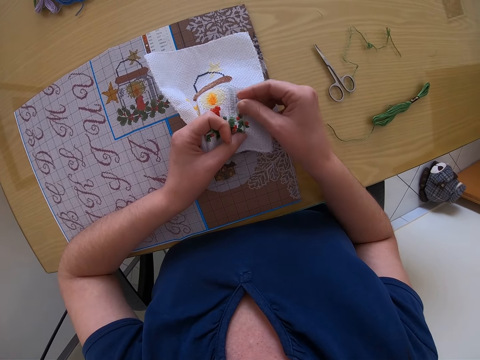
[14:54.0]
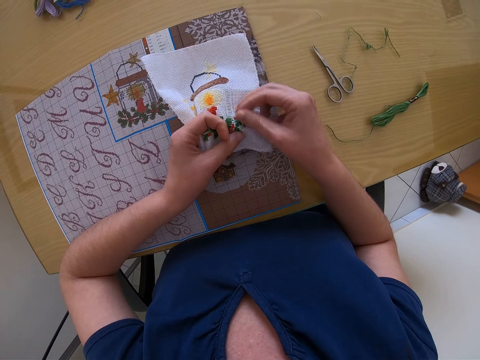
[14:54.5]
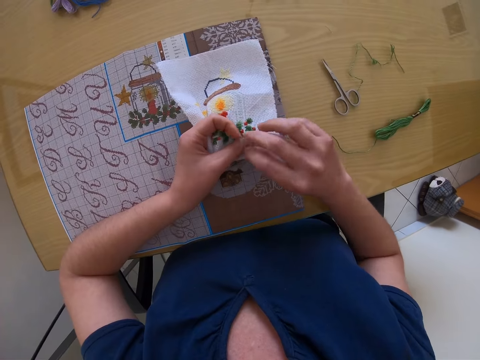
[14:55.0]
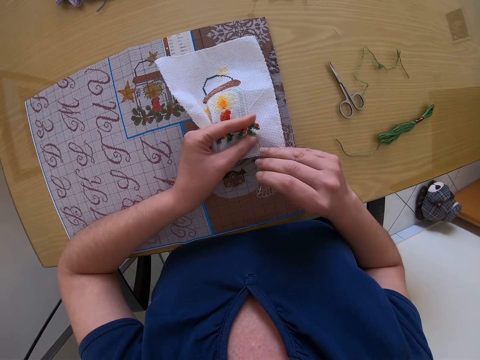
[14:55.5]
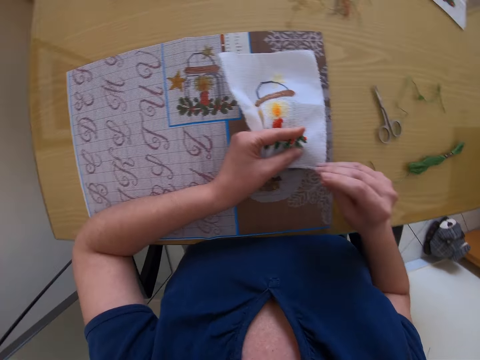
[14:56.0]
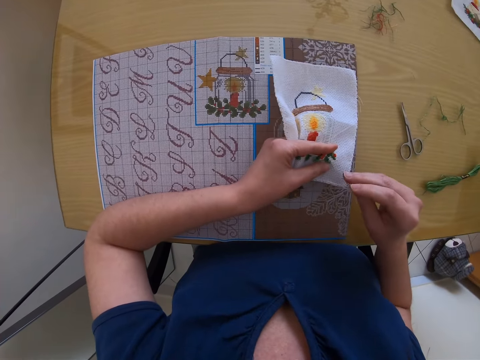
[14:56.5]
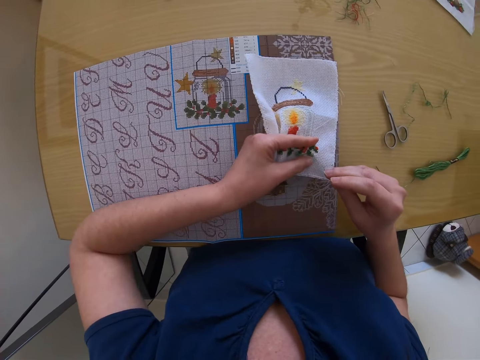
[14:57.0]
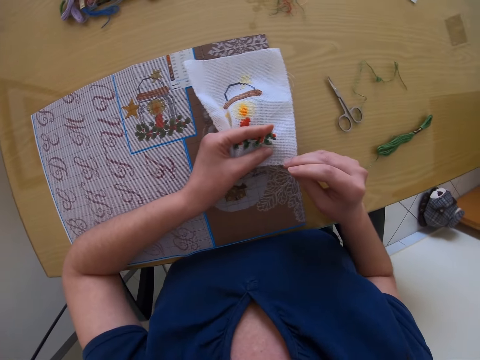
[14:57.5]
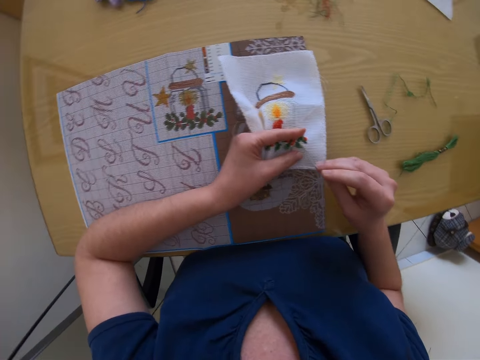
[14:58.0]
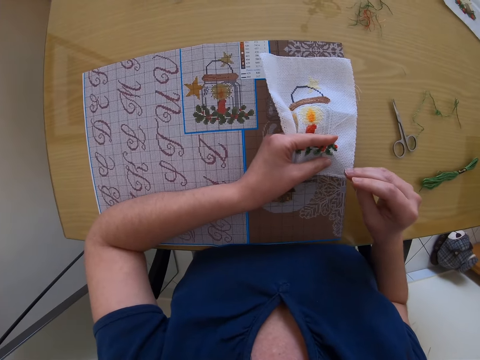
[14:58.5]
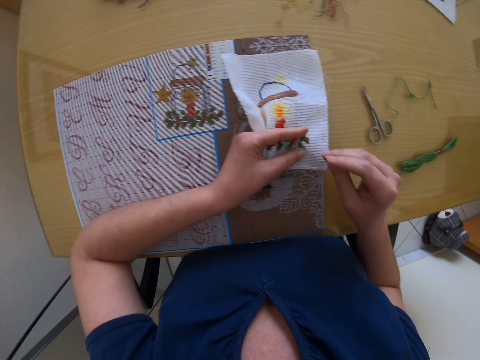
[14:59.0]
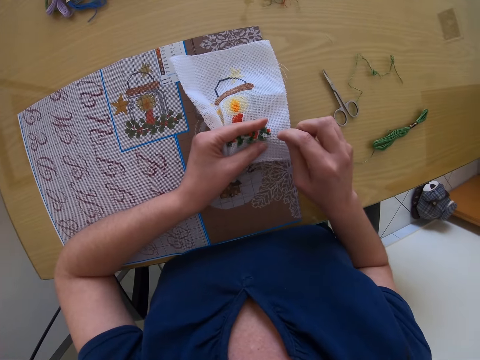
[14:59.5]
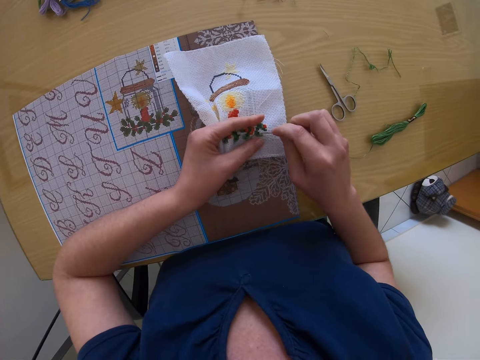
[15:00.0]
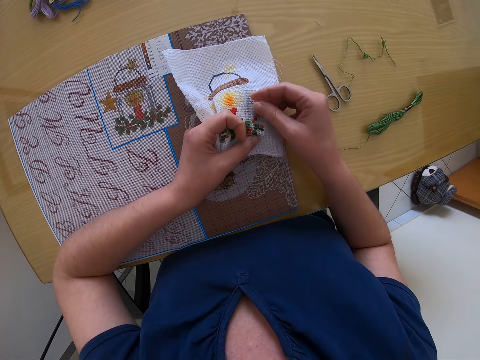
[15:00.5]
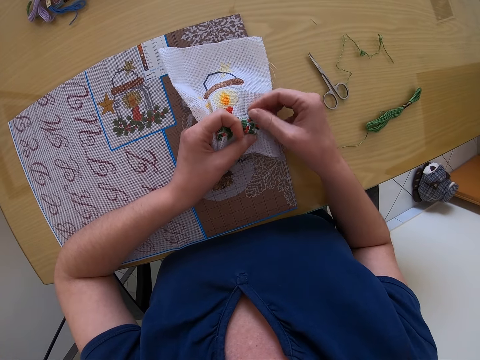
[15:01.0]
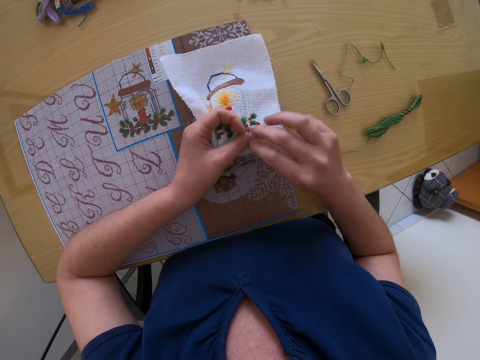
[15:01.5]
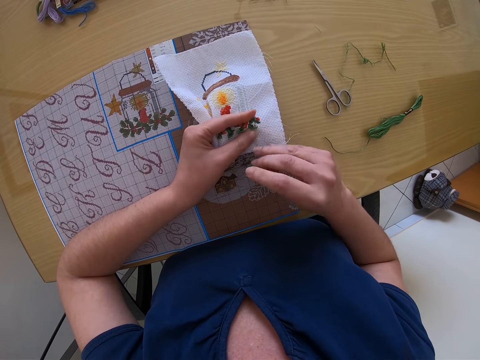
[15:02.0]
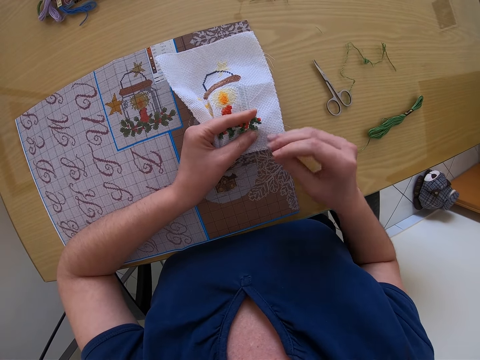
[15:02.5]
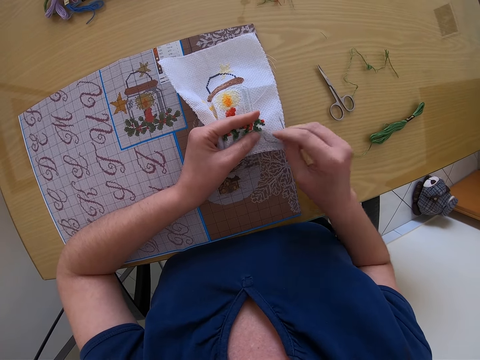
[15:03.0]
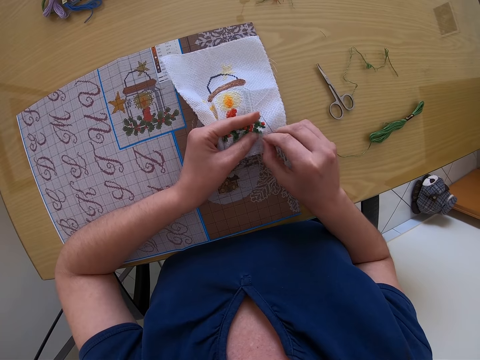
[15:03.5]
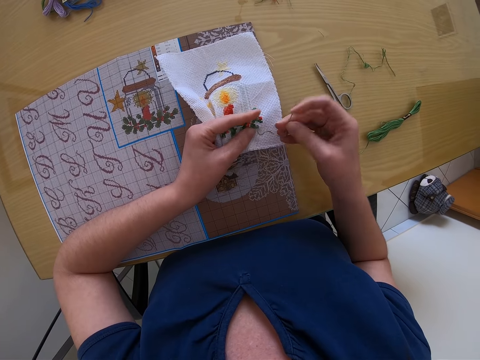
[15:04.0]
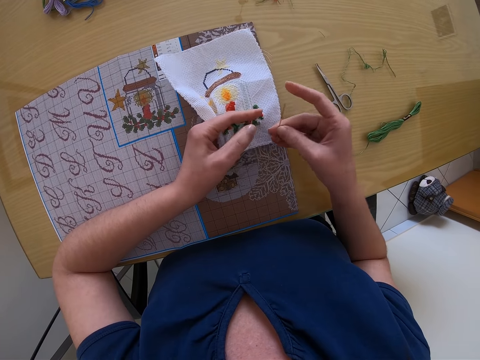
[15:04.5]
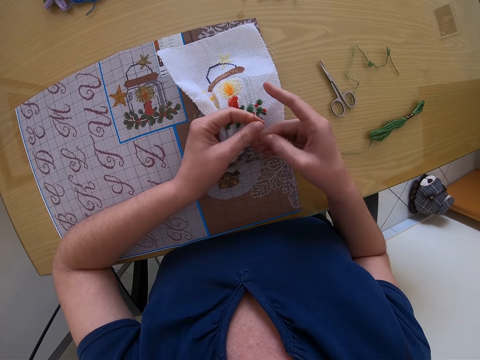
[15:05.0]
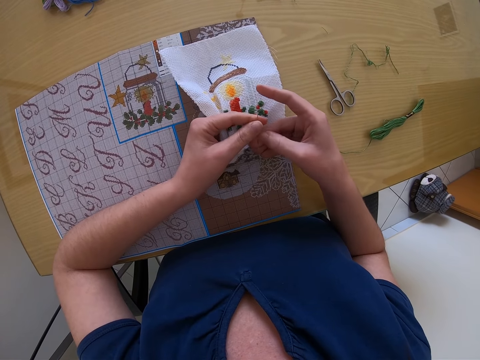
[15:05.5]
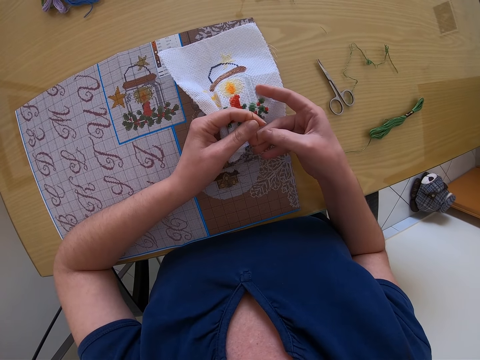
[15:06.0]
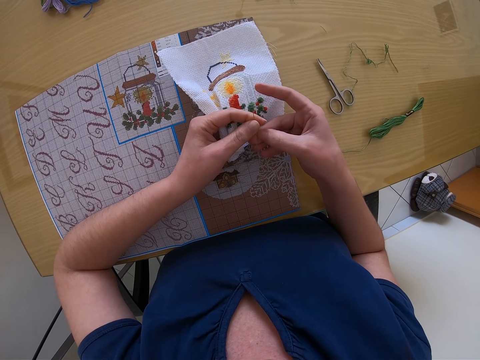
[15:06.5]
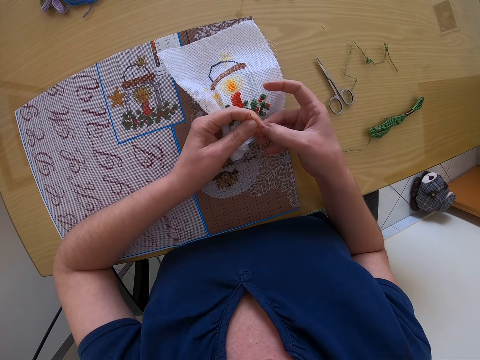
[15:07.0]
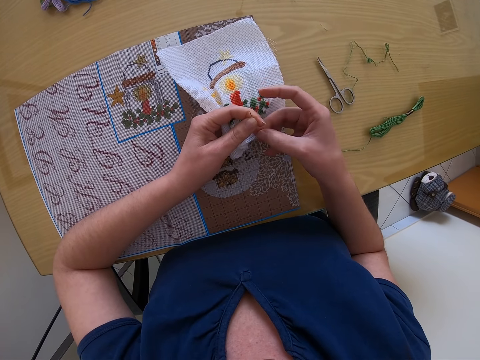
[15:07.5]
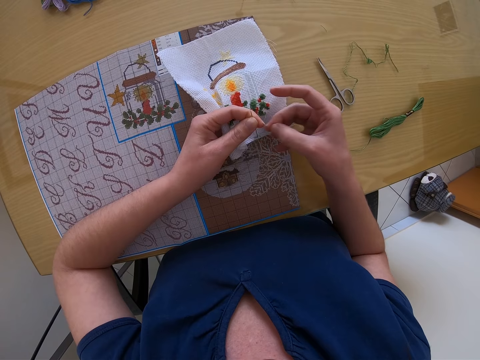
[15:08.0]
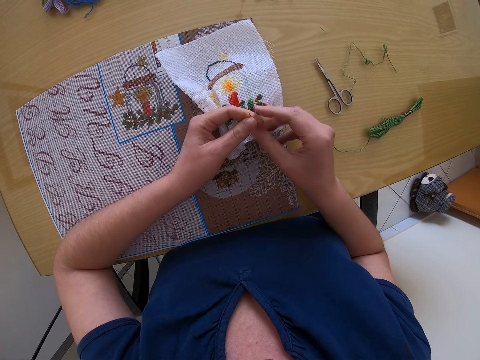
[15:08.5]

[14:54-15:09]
The camera wearer stitches. They pull a thread.

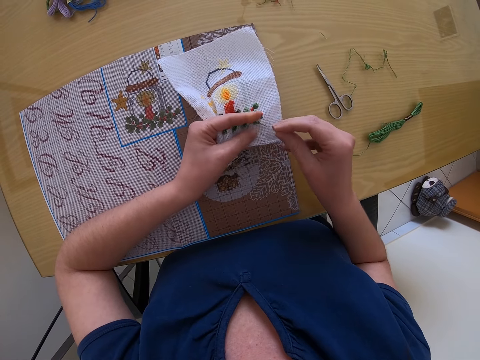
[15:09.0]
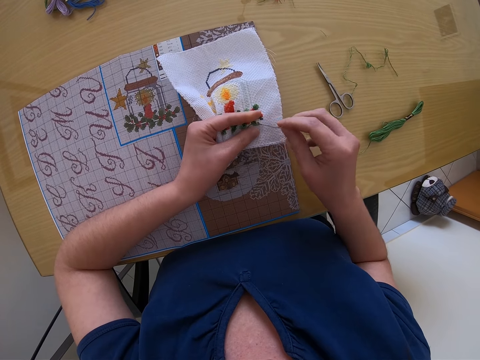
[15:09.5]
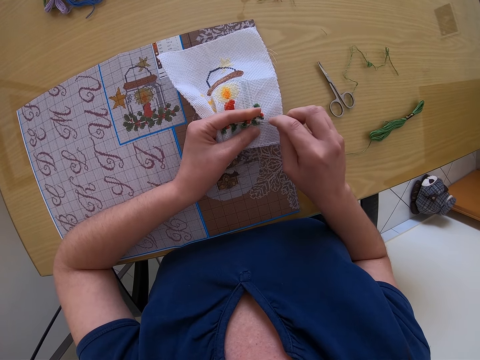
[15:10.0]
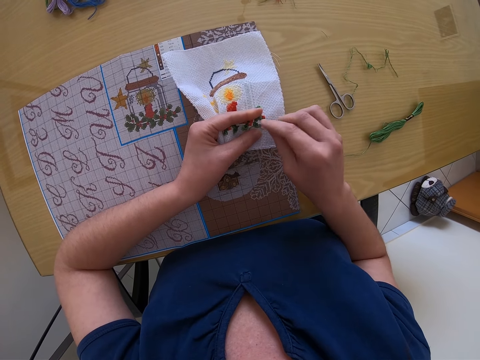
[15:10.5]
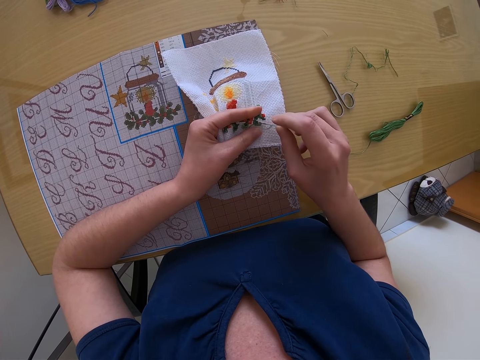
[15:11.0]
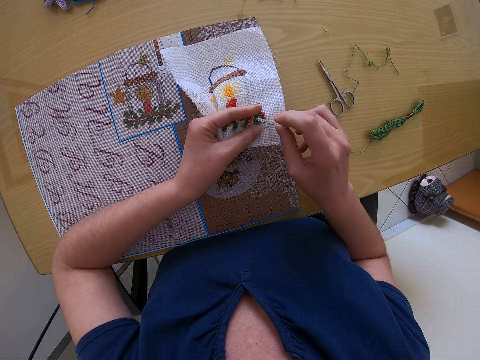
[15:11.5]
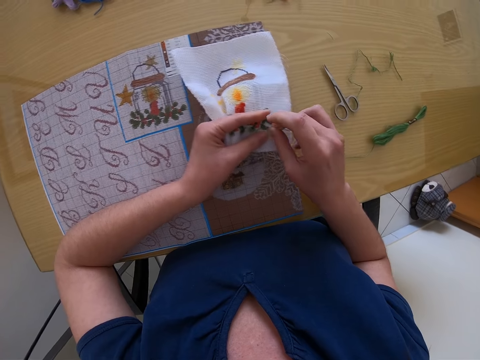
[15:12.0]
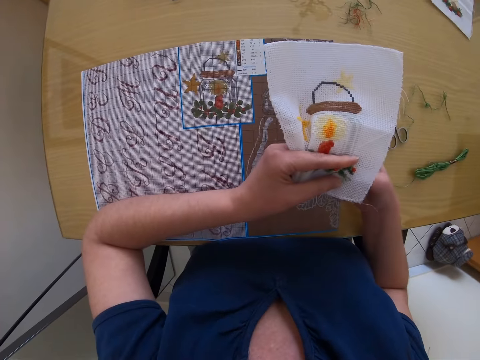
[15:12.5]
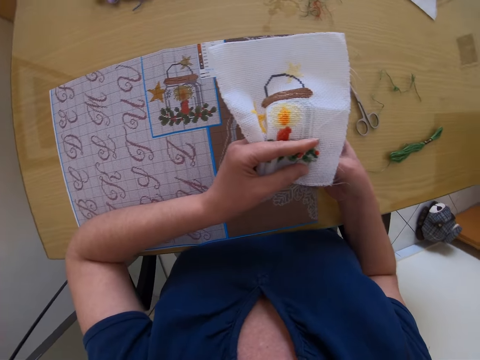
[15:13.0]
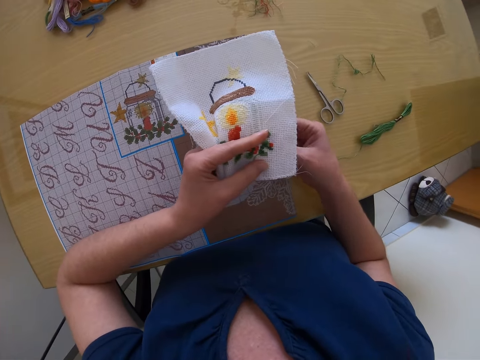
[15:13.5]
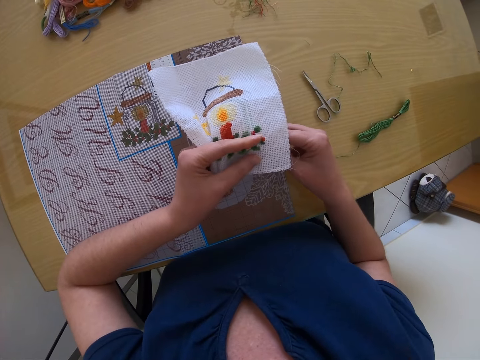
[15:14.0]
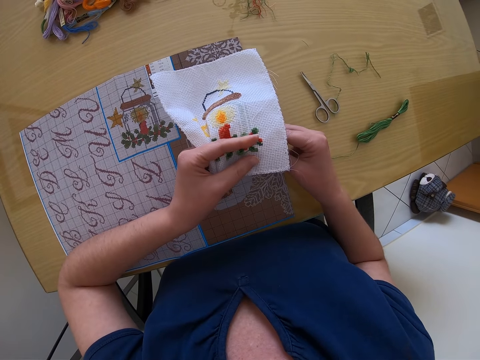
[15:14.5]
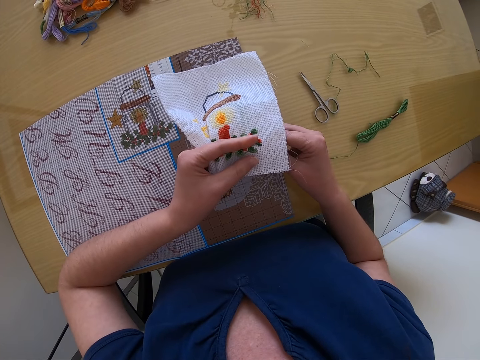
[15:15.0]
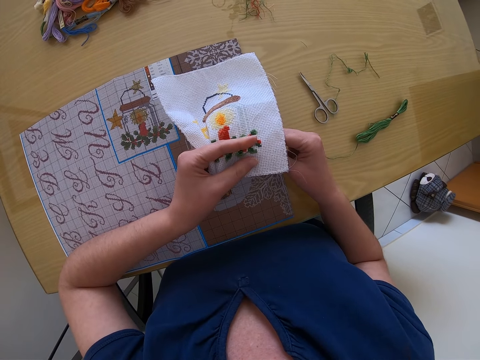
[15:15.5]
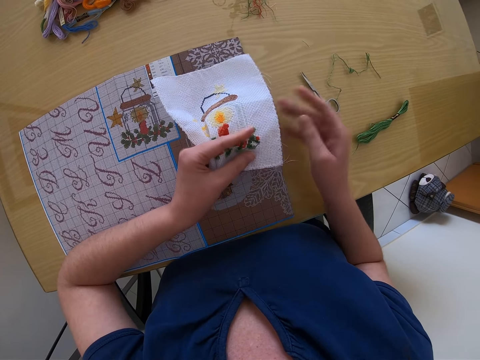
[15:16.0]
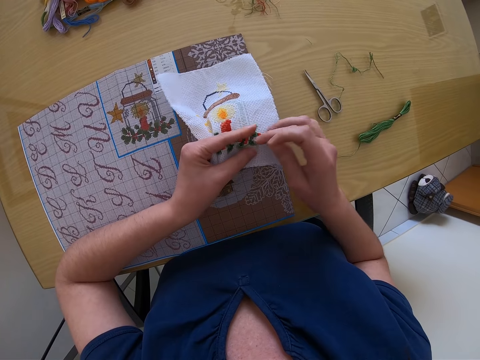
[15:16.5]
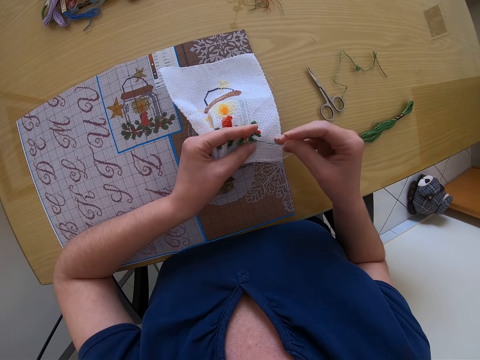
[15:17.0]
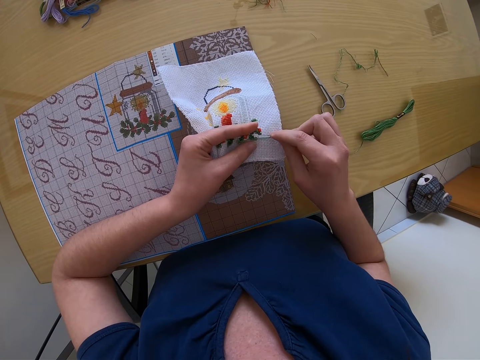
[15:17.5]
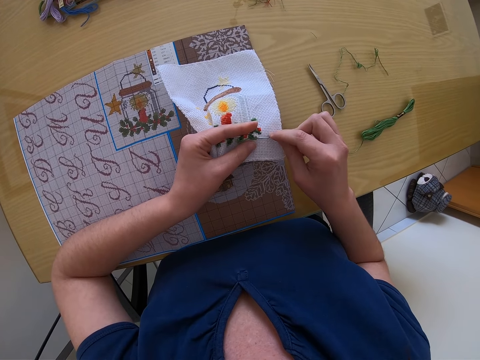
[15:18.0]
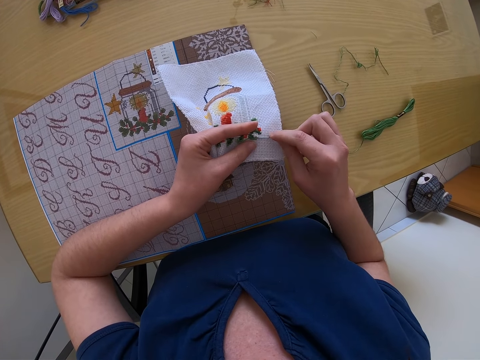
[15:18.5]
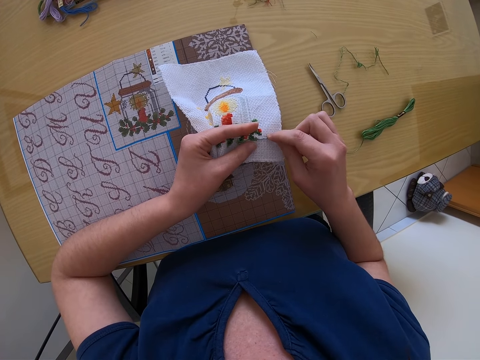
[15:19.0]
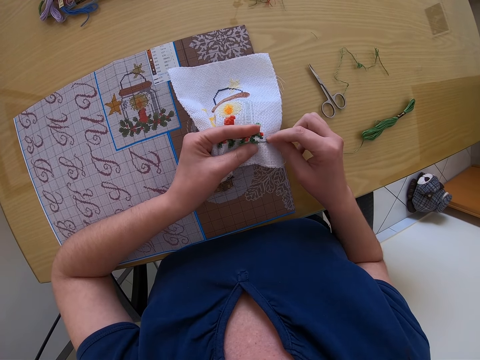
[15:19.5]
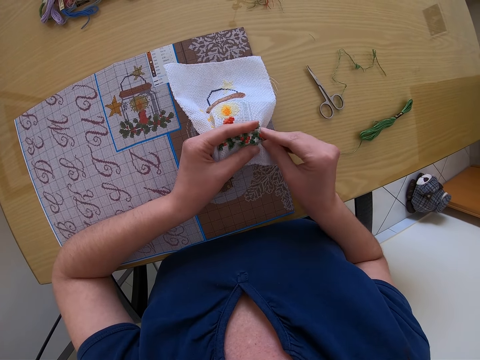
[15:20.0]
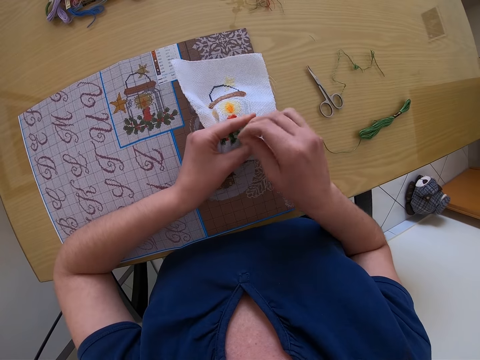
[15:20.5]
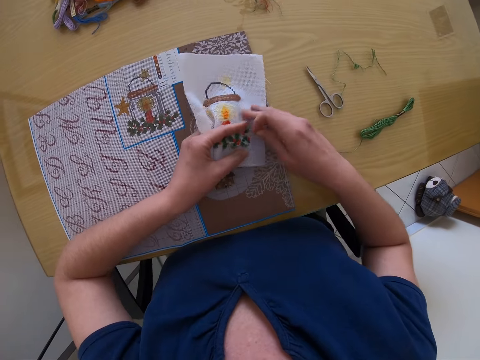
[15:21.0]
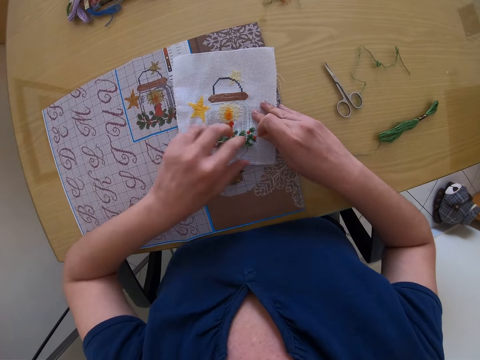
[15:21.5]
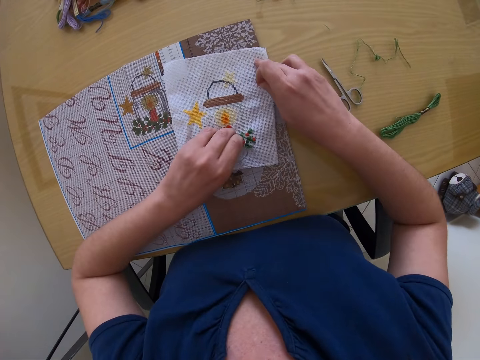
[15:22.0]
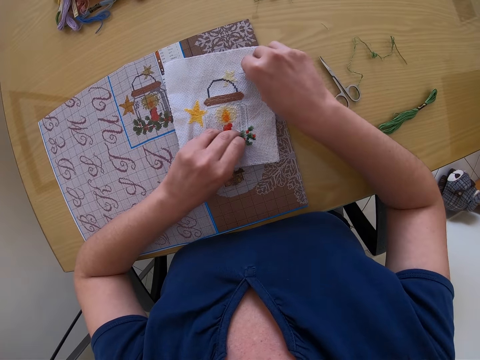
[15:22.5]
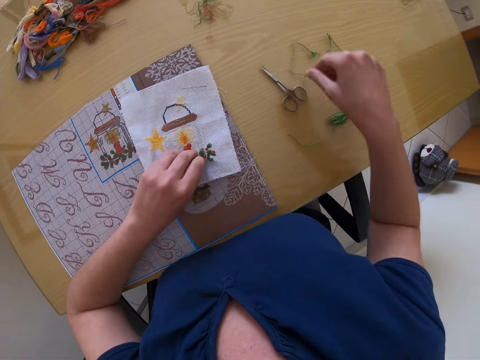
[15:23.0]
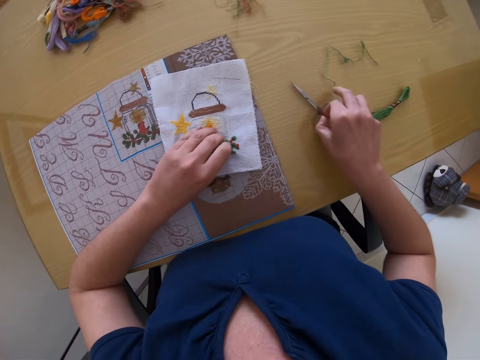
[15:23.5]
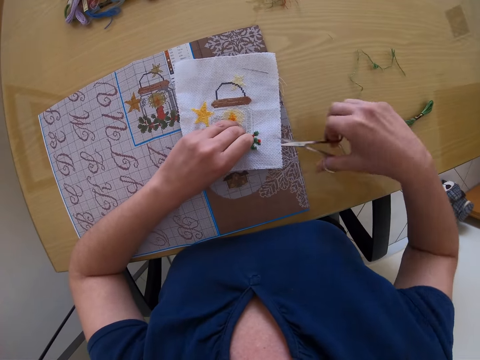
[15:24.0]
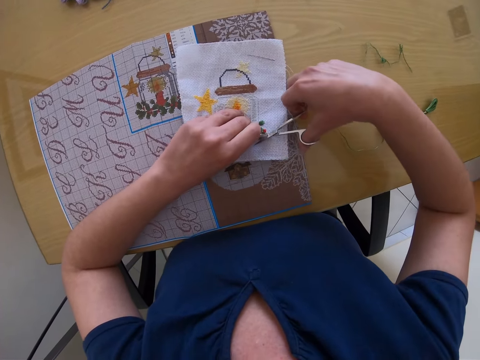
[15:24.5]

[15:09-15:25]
The camera wearer stitches. She back stitches. She stitches. She flattens the mat. She picks scissors from a table with her right hand. She cuts the thread with the scissors in her right hand.
